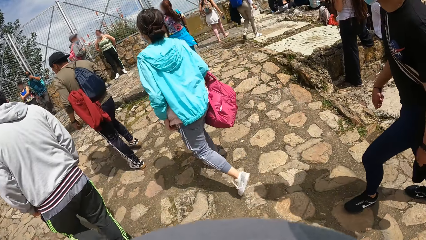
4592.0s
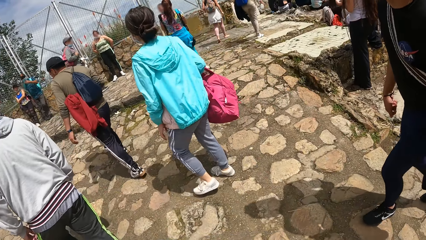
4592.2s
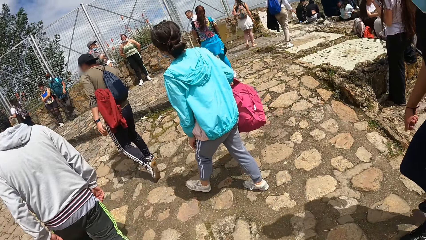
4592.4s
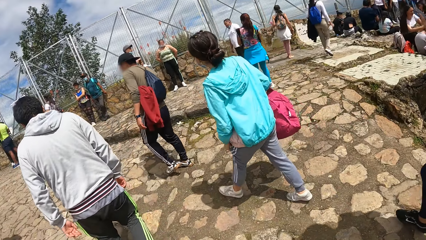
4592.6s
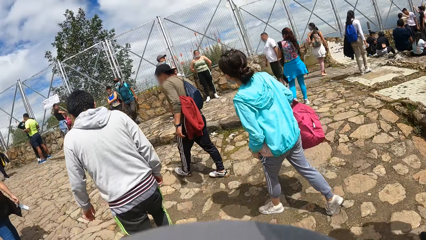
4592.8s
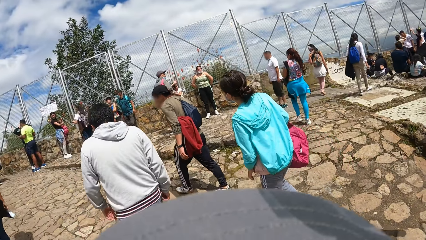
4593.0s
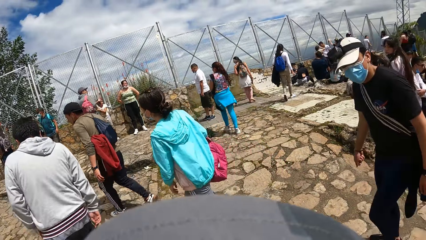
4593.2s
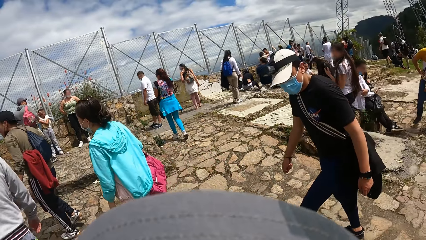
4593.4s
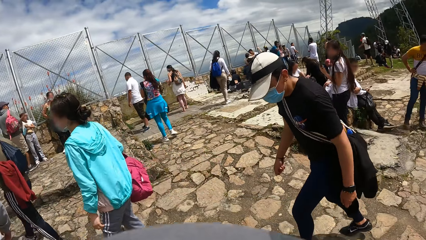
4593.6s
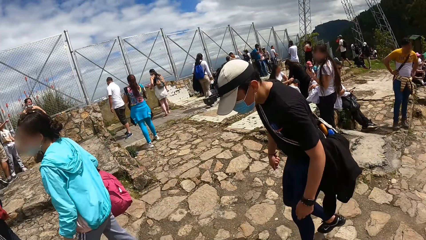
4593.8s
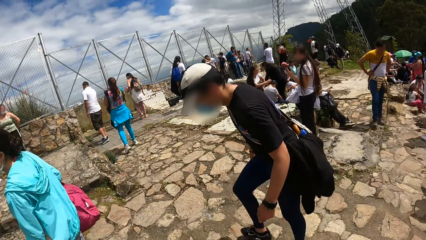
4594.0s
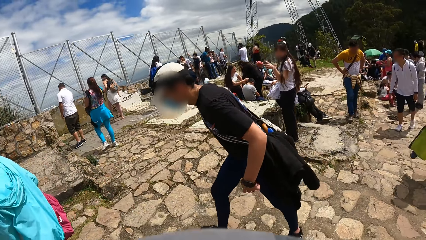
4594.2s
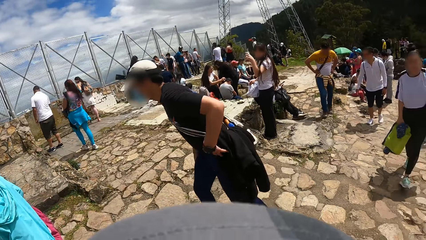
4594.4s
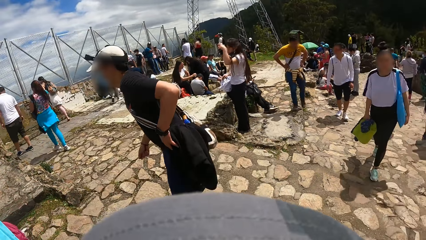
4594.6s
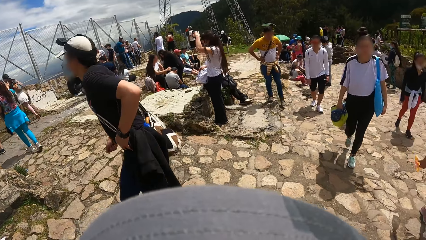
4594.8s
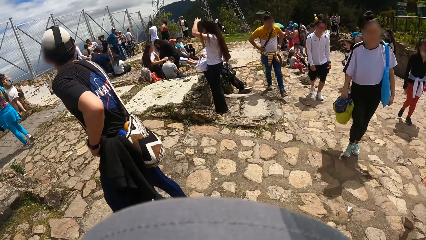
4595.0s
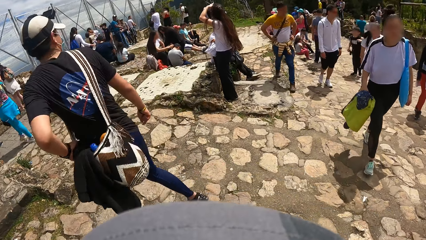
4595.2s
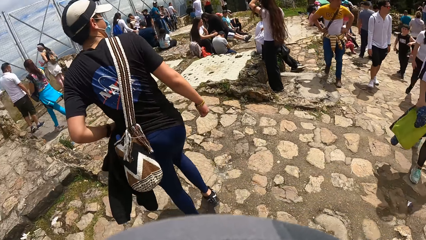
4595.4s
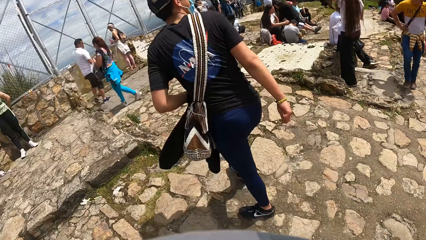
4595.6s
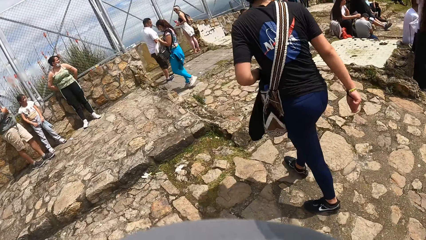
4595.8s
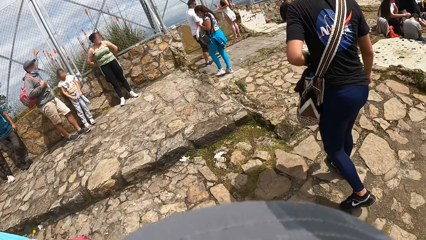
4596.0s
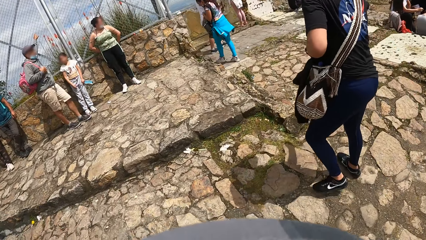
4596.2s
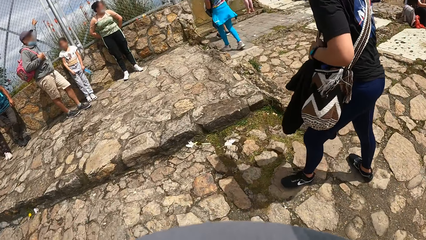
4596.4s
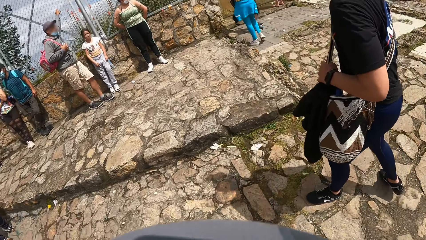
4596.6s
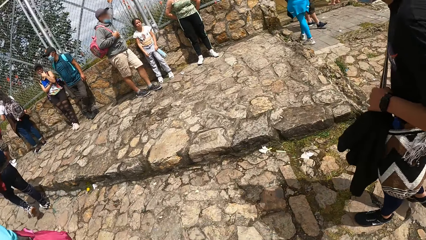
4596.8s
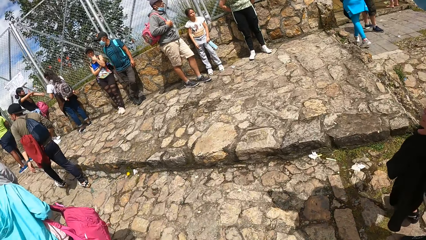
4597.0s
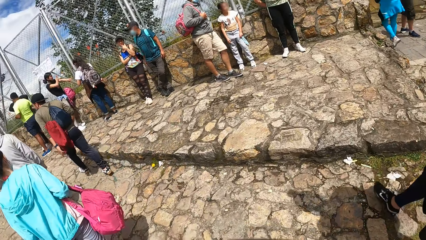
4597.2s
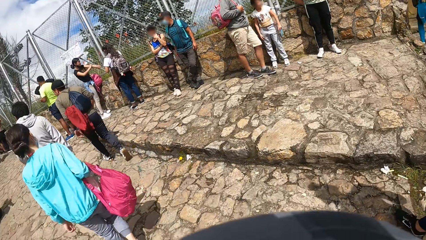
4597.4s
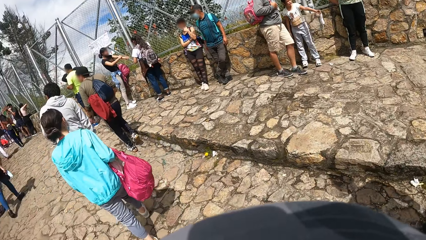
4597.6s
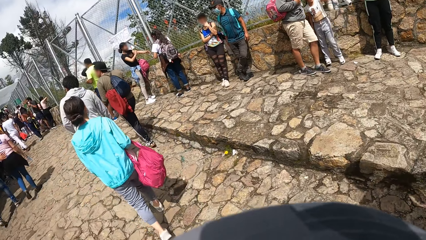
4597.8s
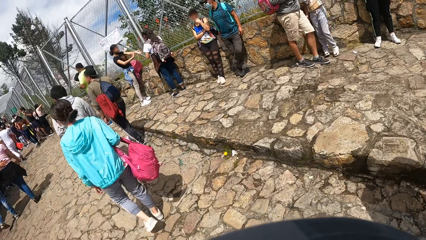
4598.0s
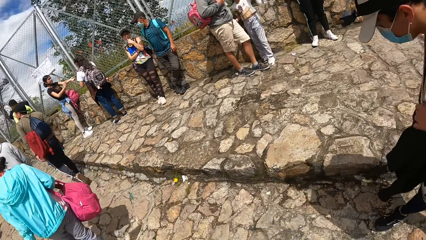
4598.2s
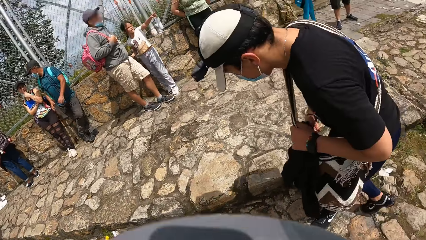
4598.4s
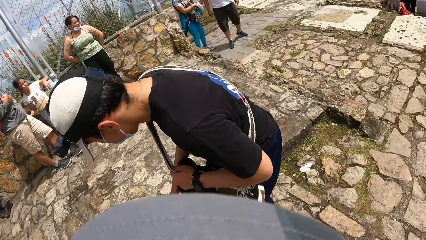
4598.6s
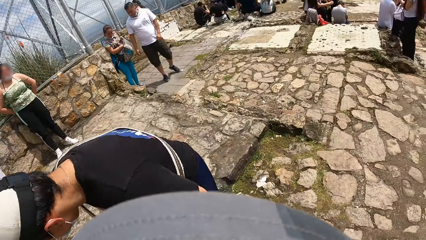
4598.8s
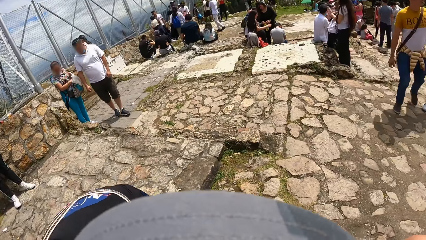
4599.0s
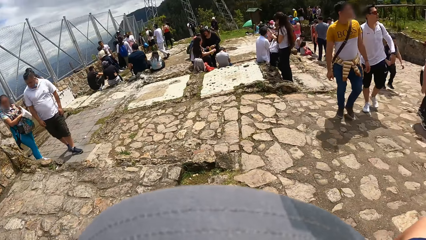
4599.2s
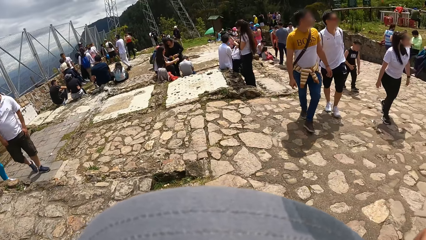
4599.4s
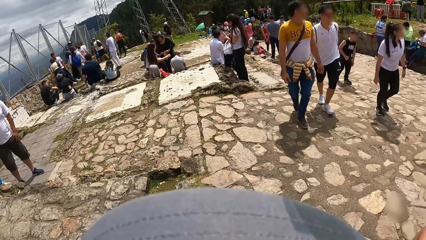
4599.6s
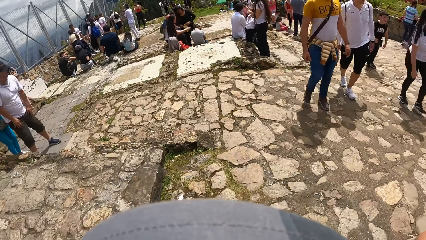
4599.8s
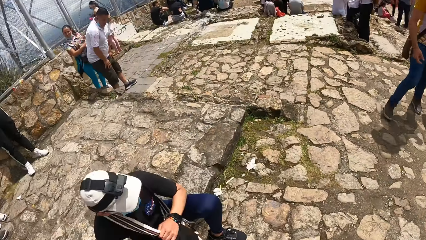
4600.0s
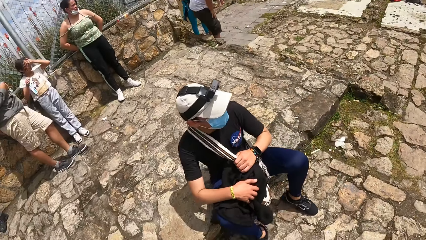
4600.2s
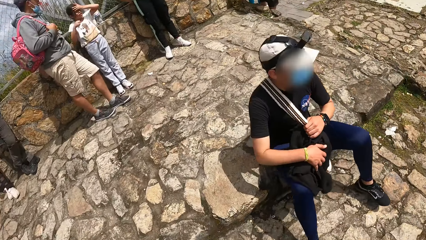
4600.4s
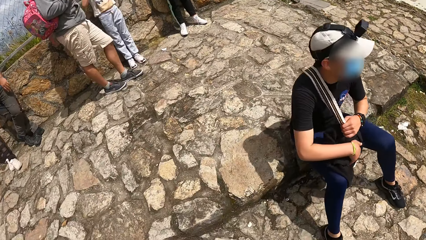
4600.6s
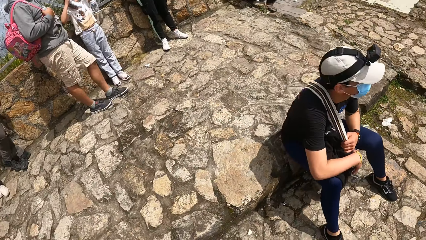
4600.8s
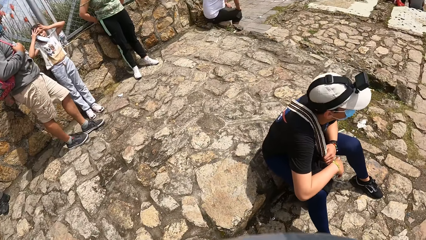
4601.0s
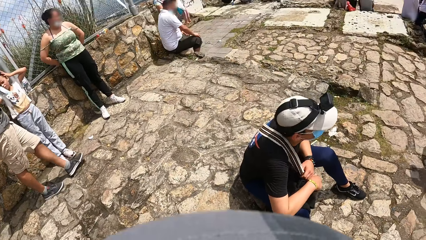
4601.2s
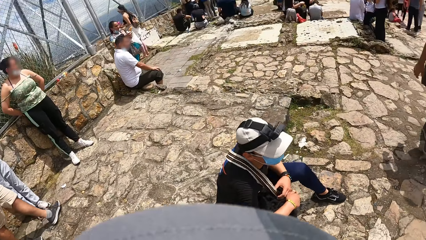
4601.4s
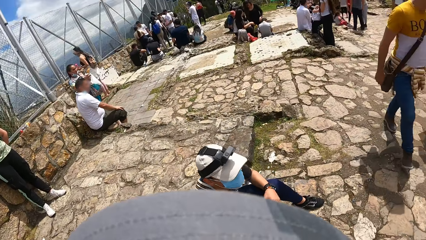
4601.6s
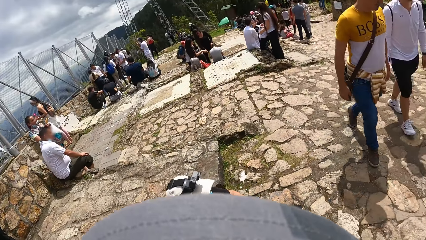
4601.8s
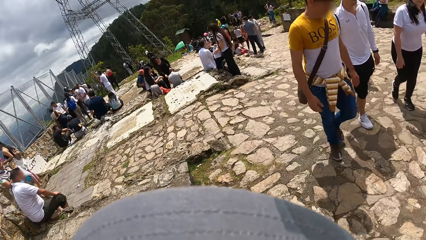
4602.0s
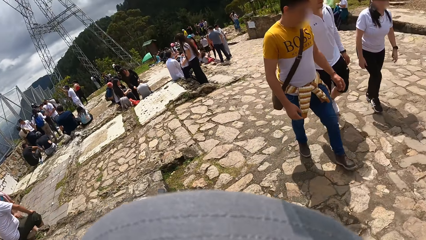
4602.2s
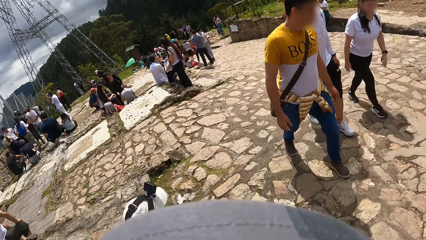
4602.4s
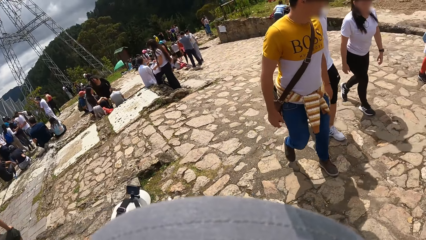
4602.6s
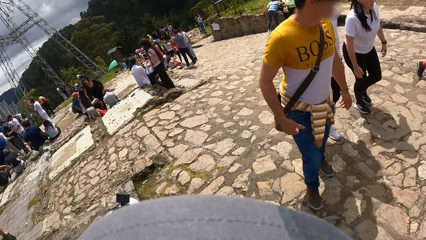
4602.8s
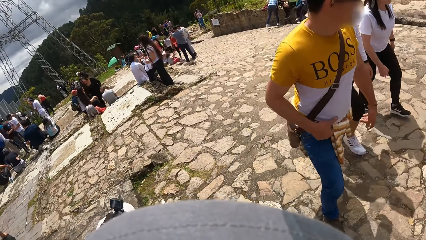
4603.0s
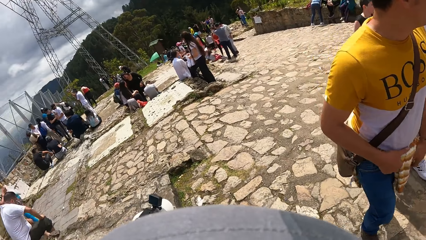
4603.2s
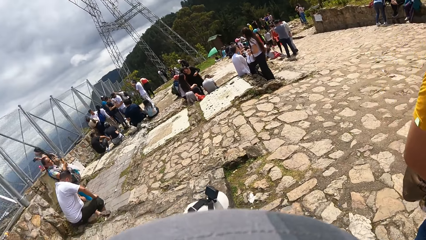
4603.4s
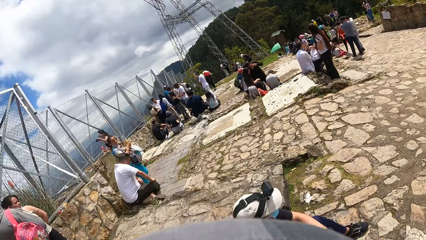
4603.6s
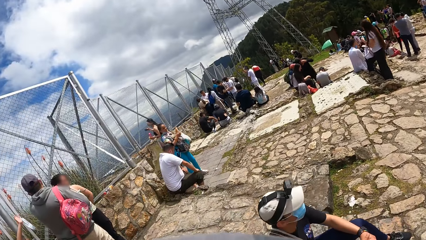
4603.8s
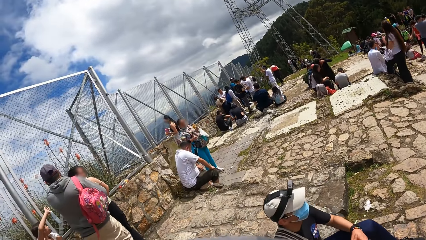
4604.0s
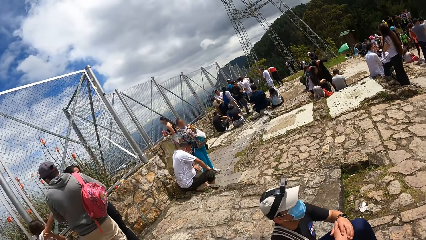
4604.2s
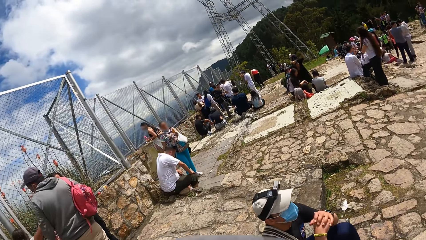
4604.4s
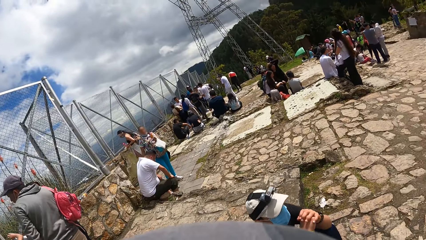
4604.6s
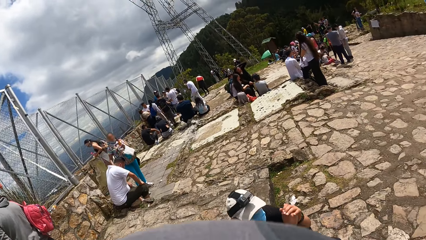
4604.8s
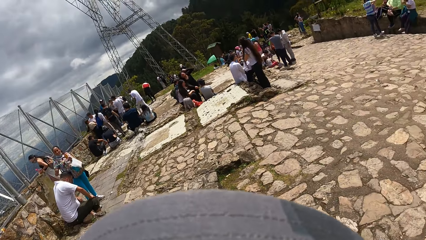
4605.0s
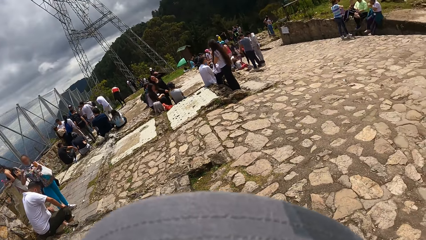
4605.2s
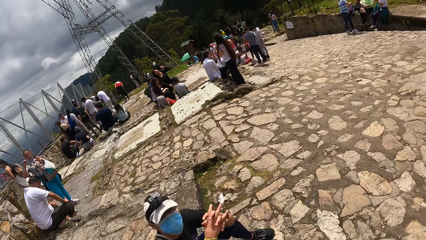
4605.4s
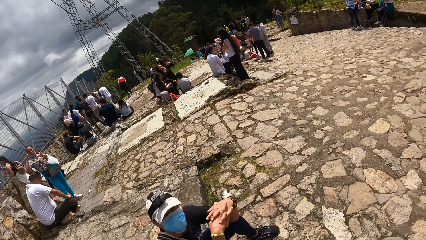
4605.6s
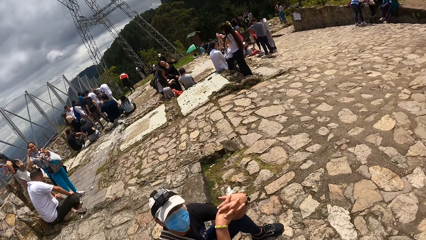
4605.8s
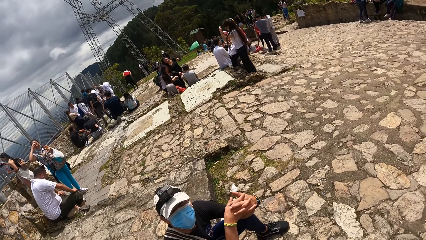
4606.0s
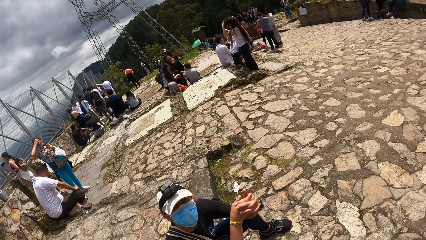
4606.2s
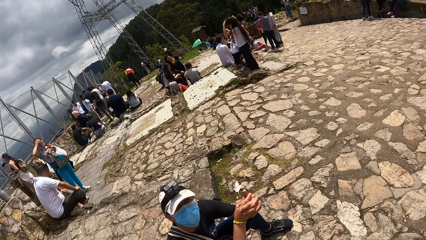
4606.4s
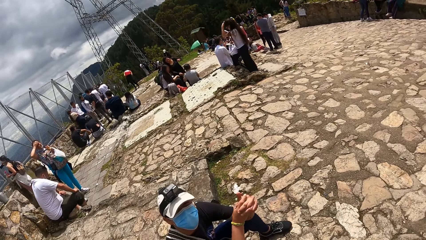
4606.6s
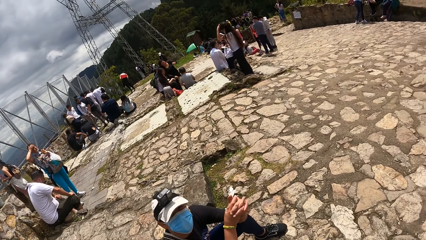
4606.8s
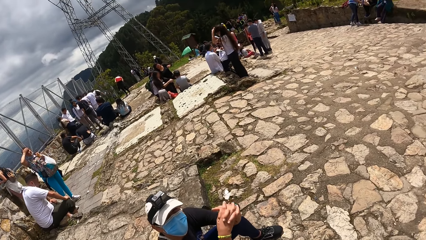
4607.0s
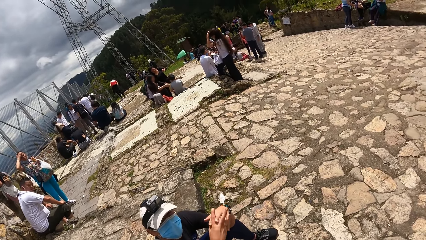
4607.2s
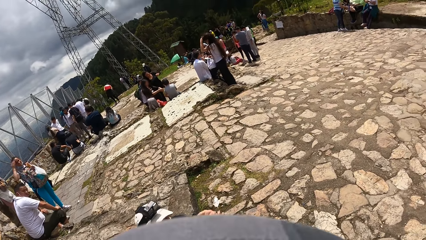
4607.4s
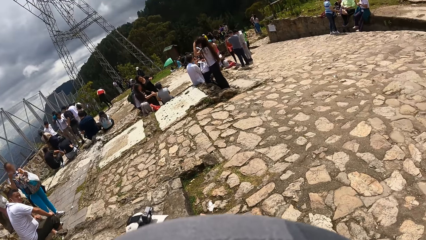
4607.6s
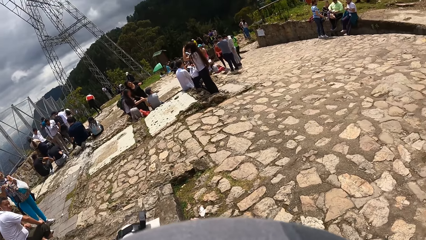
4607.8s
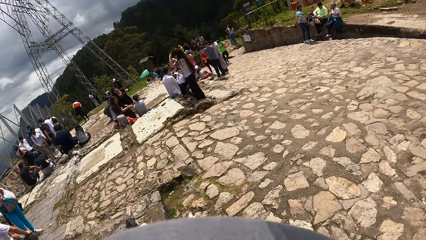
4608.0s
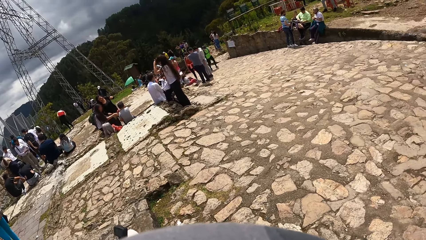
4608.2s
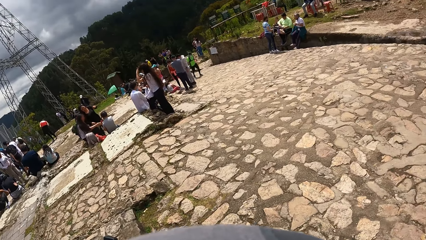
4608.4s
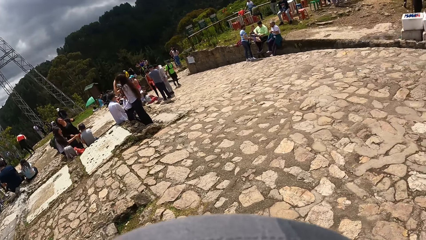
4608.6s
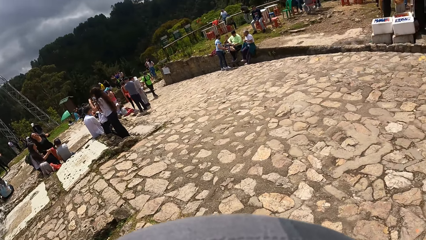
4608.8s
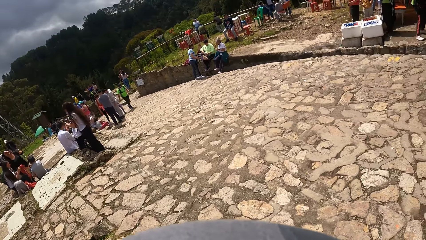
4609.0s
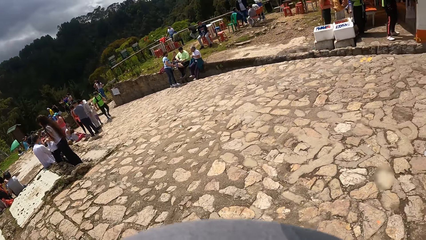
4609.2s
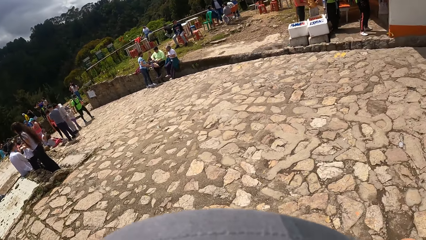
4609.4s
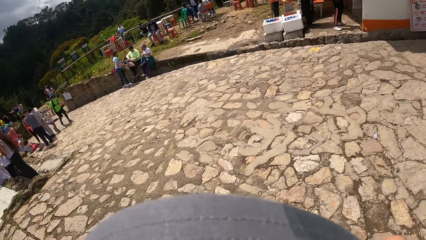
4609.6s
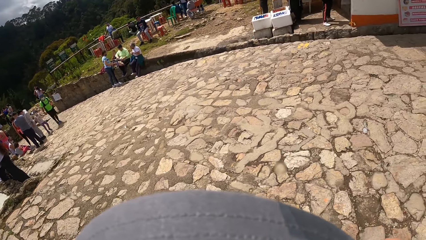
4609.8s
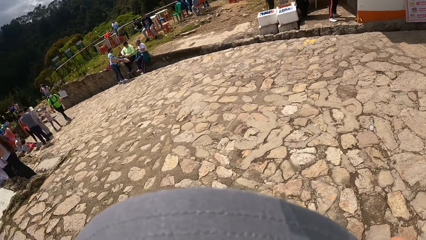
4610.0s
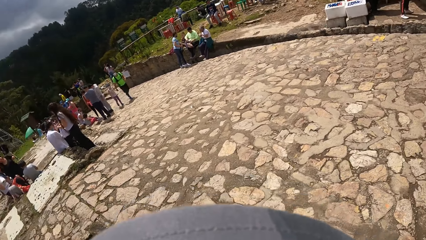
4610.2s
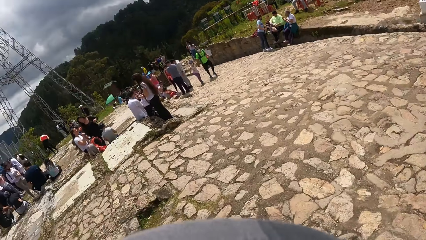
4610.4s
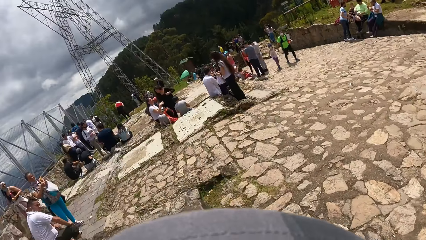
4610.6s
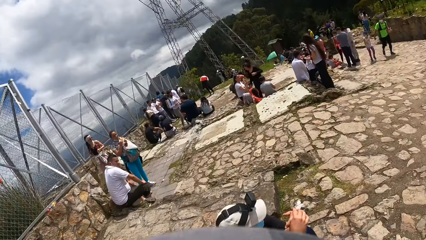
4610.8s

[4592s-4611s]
The man holds a bag on his body with his left hand. The camera wearer stands. The man sits on a concrete pavement. The camera wearer looks around. The man puts his hands together. The camera wearer interacts with the man. They look around.
